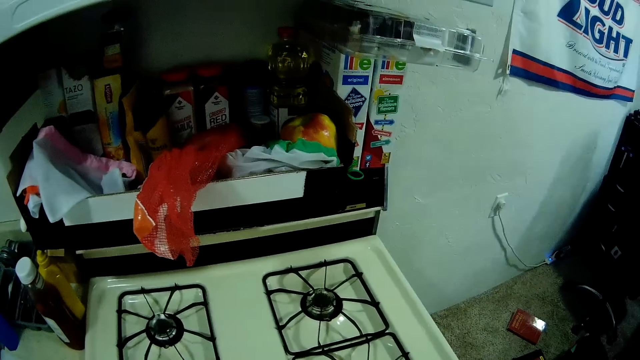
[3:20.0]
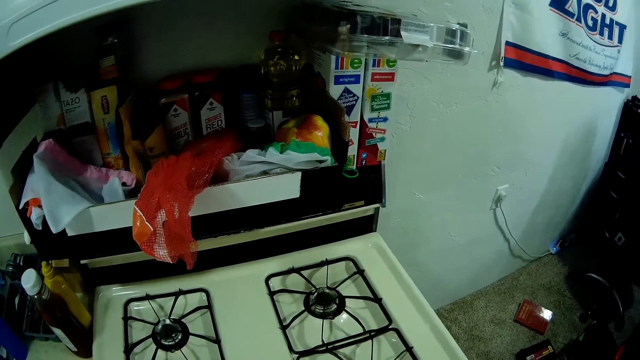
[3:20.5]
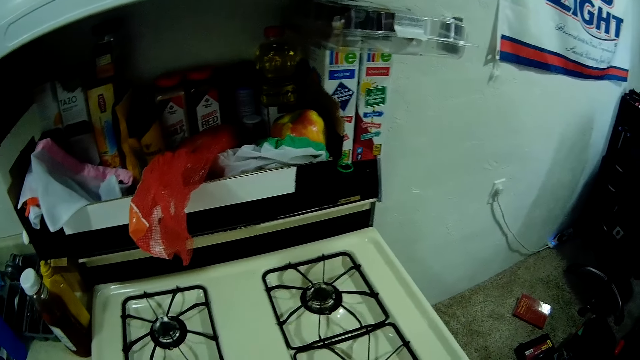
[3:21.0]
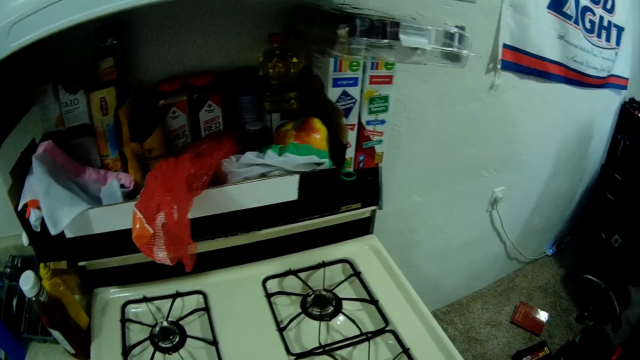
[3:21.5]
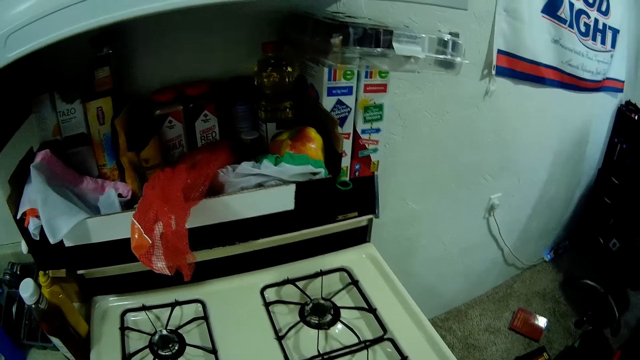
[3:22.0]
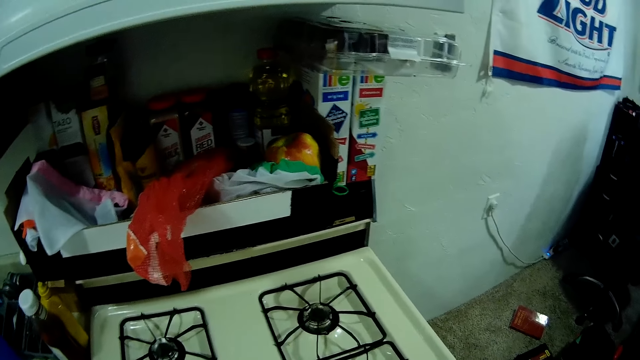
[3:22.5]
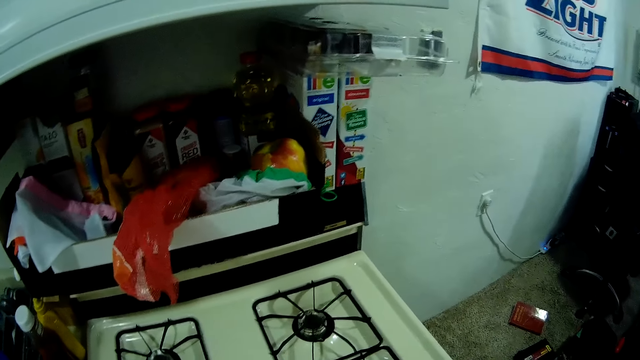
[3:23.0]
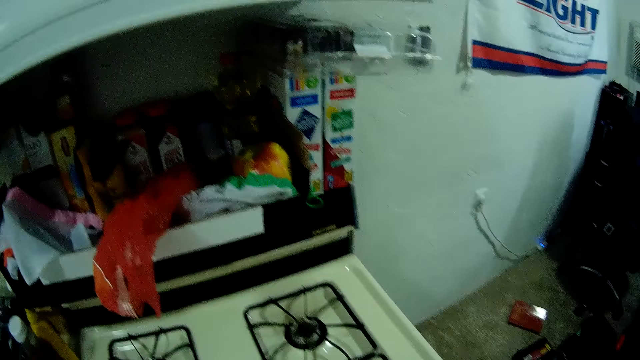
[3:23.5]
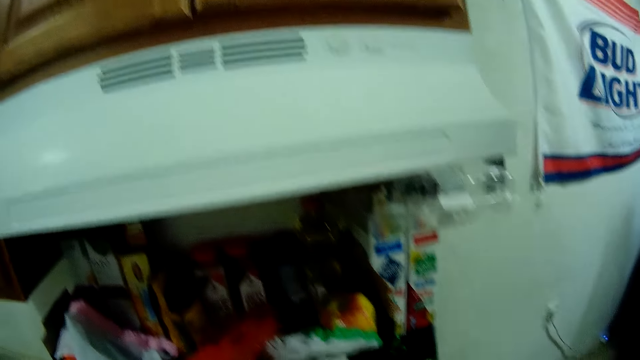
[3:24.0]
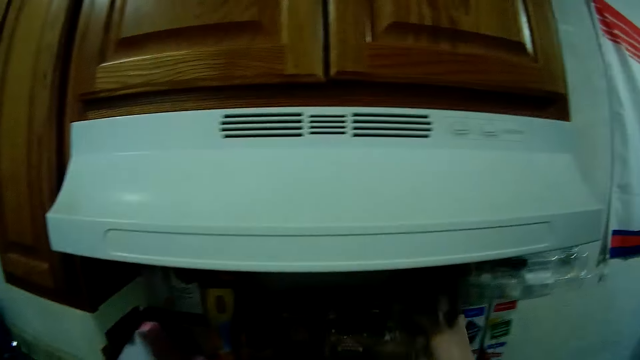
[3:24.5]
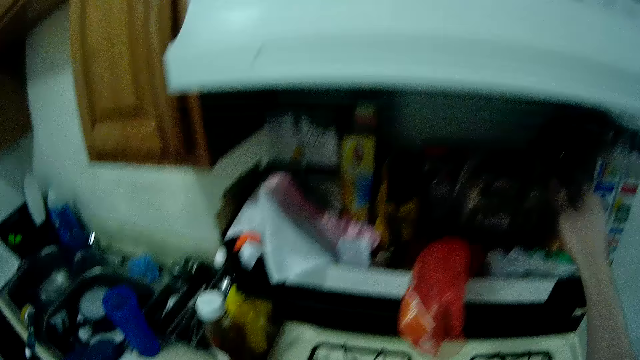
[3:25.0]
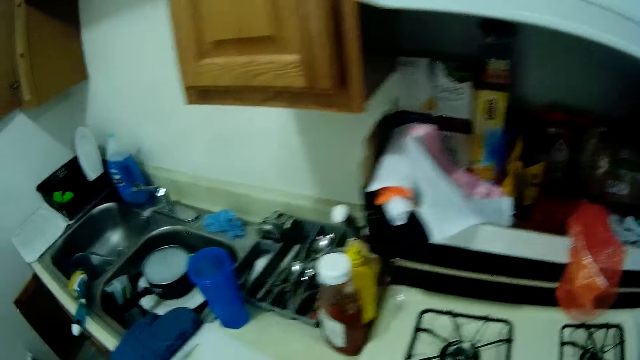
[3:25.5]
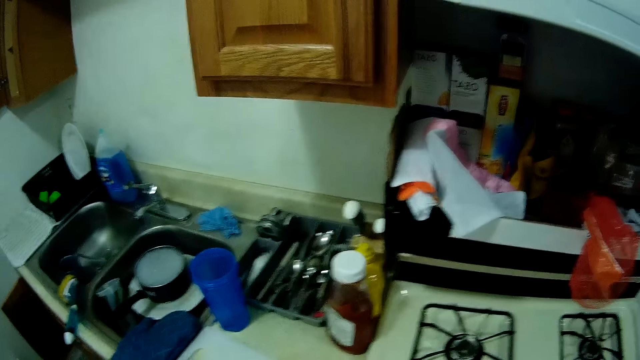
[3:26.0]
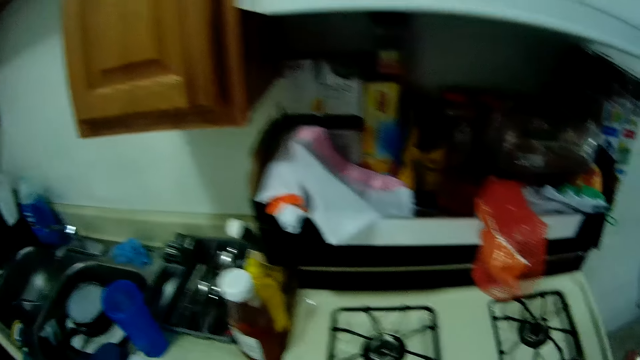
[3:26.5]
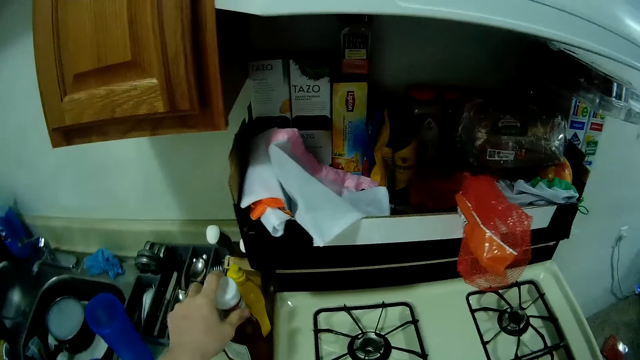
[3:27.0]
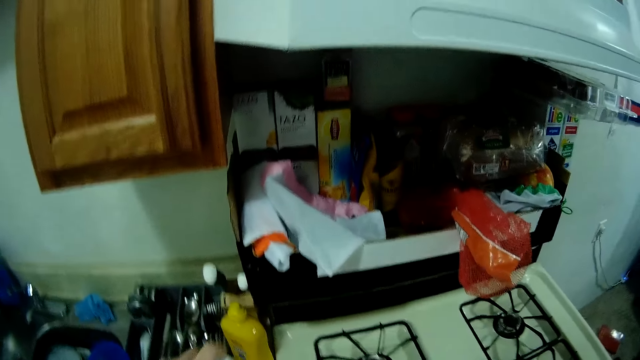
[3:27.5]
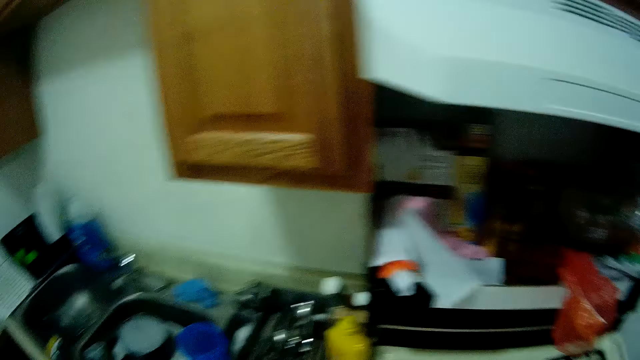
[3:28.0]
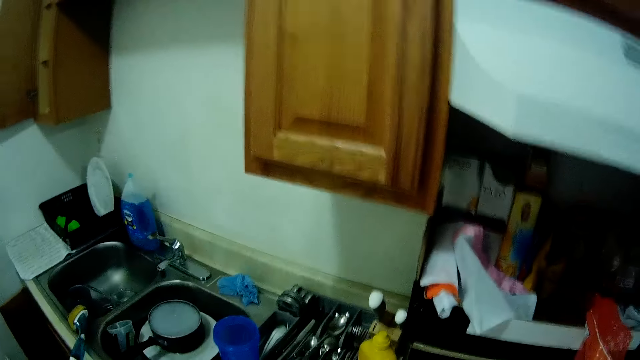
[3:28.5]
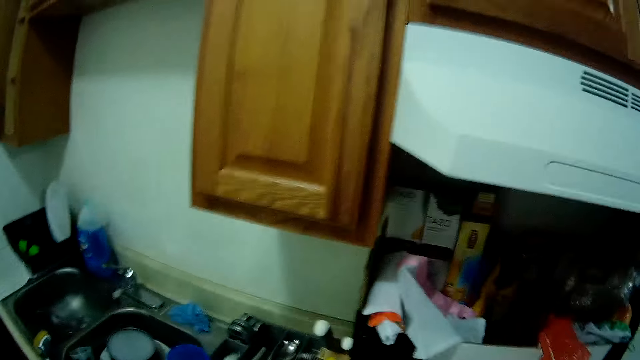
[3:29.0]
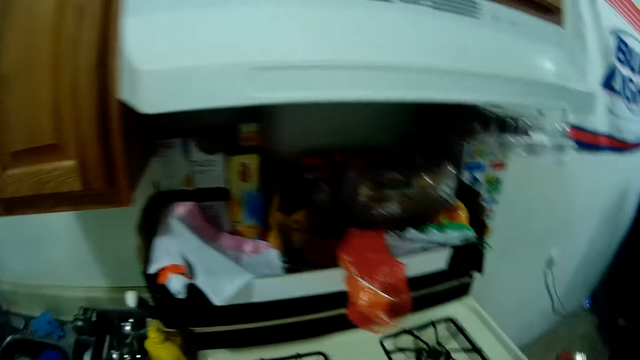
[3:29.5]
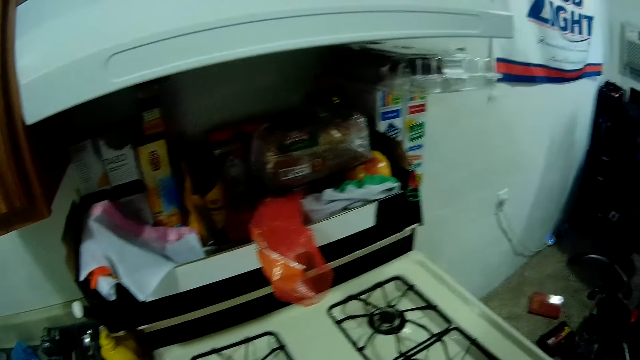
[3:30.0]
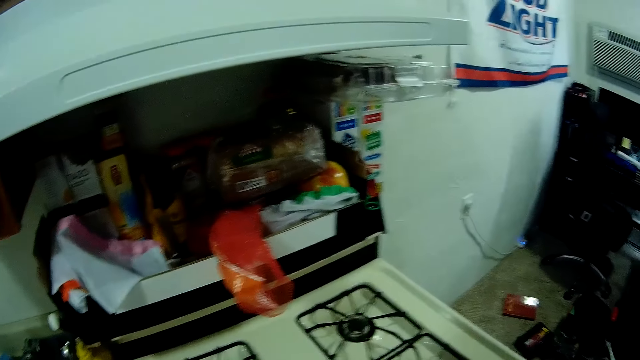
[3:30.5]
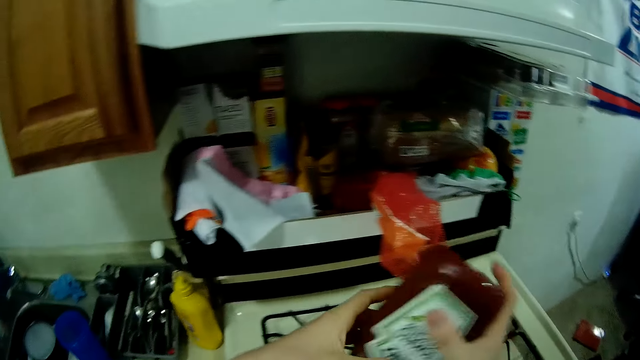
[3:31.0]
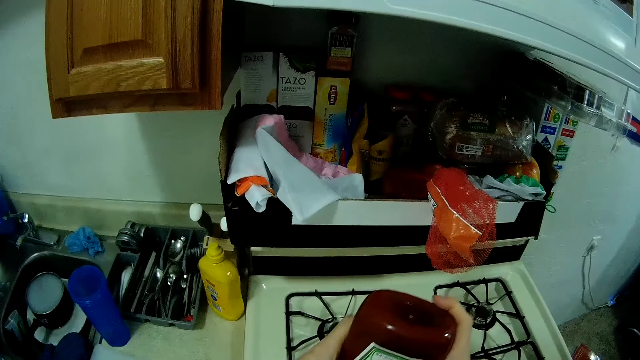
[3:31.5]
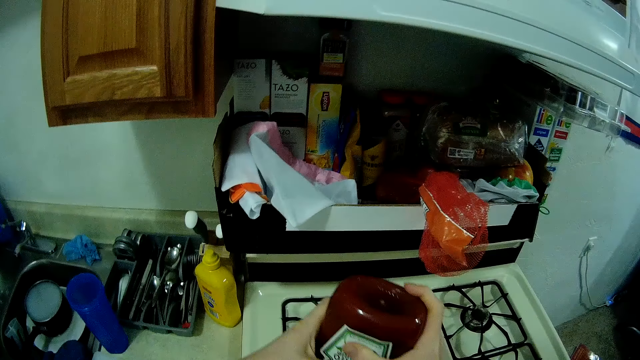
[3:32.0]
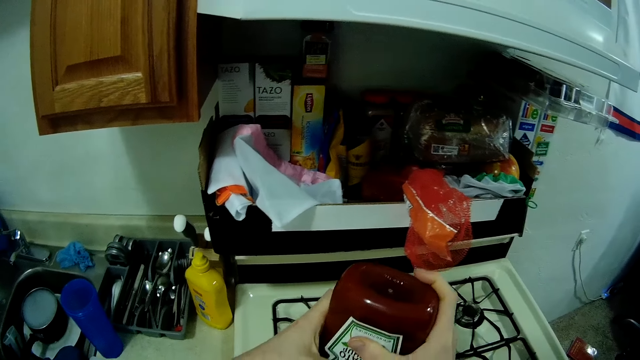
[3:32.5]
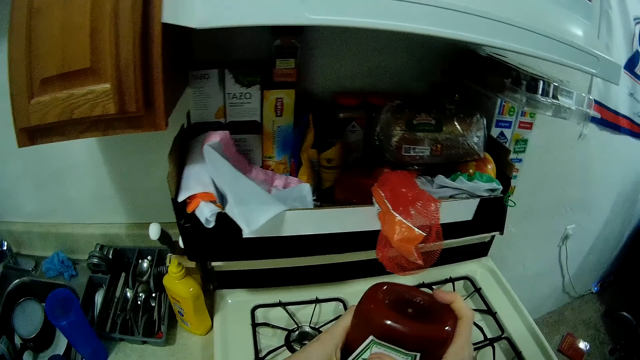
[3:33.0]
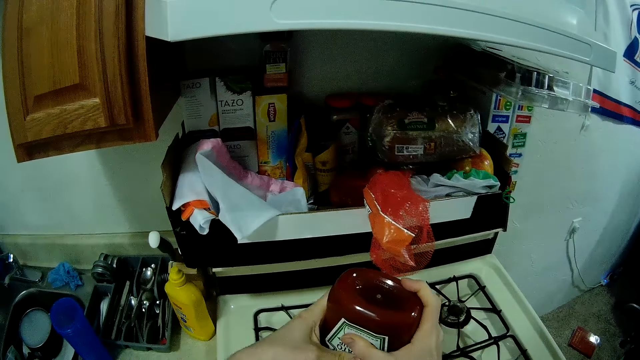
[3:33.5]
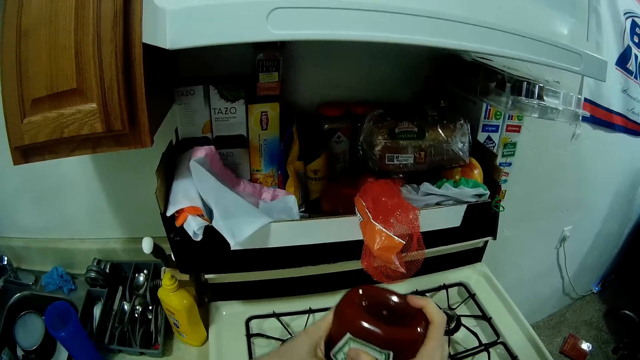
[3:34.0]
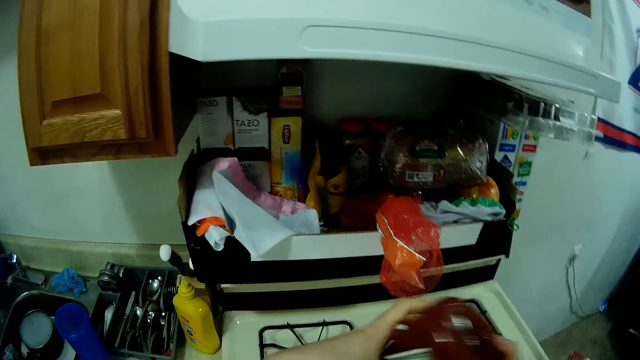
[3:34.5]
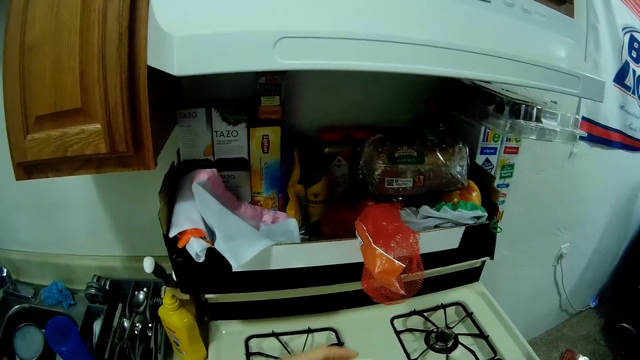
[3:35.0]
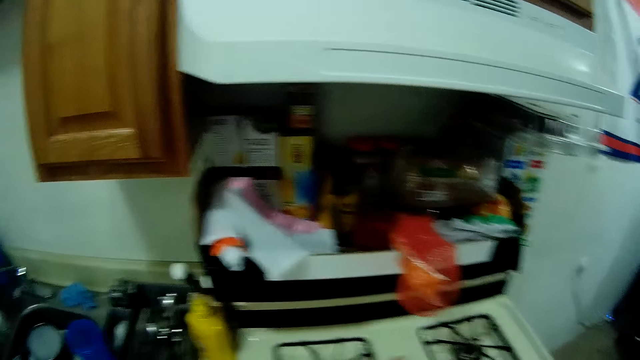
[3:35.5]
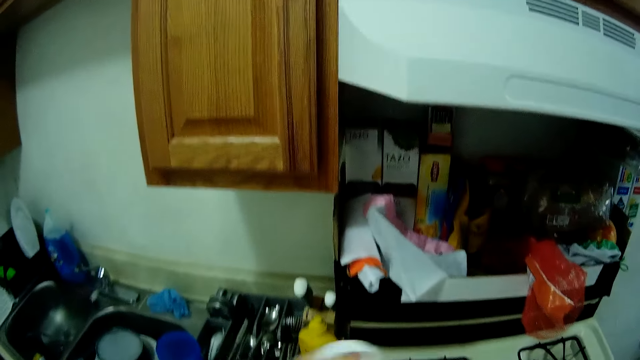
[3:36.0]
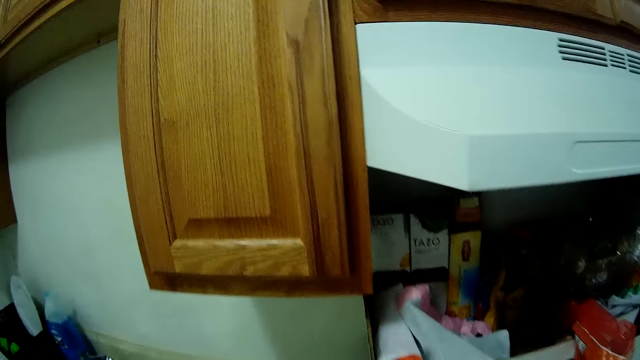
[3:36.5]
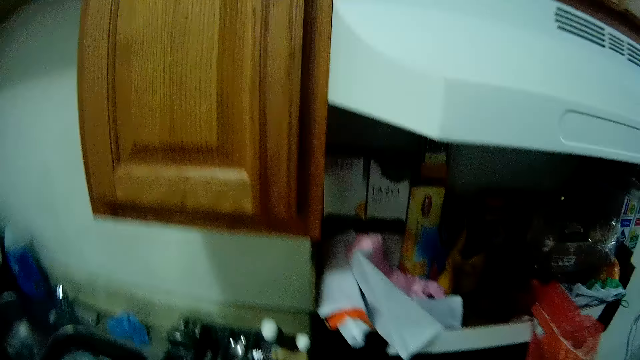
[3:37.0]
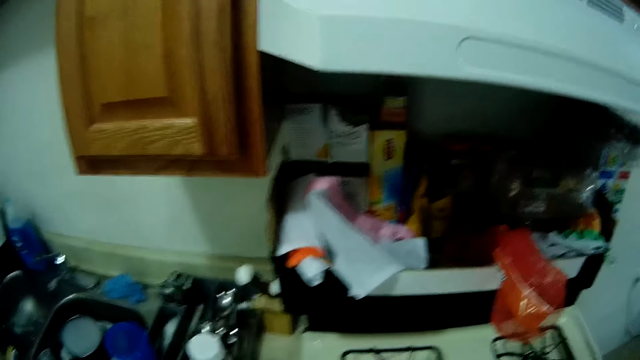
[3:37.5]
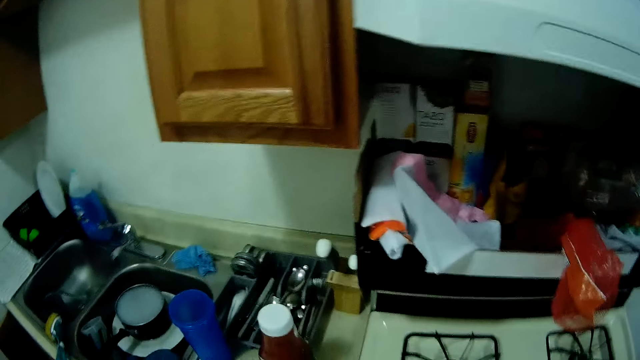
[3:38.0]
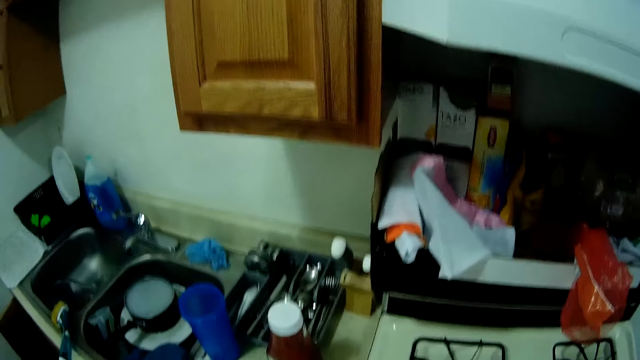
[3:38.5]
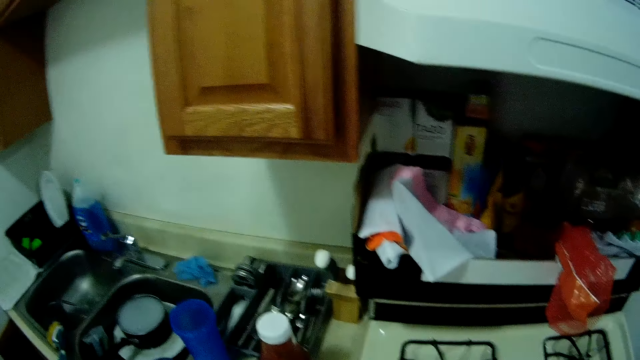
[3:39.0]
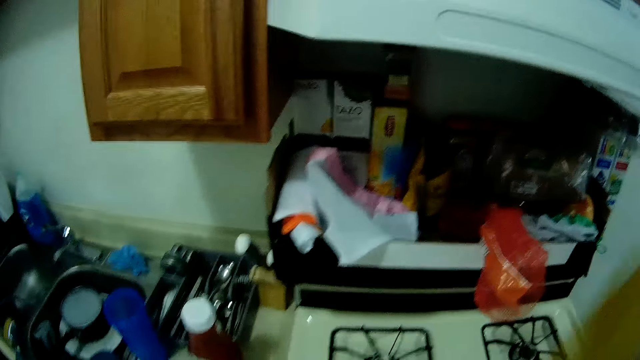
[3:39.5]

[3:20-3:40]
The camera wearer drops the loaf of bread from the cooker top with his right hand in the fridge. He takes the ketchup or tomato sauce from the counter with his left hand. He does something. He squeezes the ketchup jar with both hands. He applies the tomato sauce on something. He does something. He shakes the mustard jar with his right hand.
